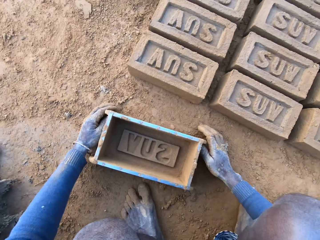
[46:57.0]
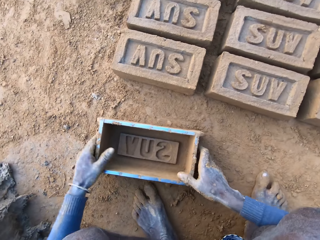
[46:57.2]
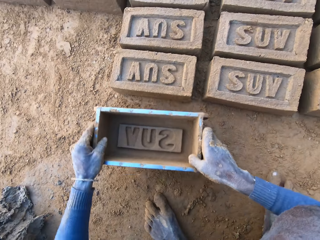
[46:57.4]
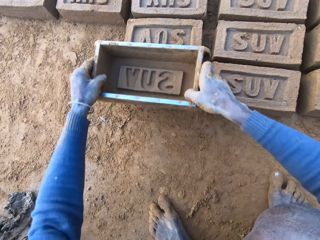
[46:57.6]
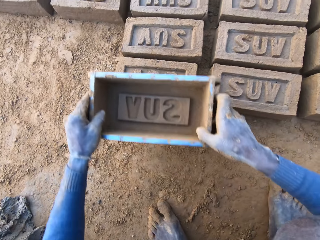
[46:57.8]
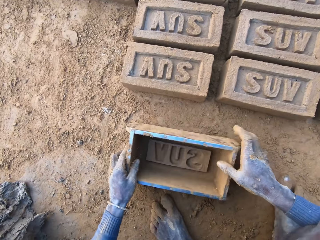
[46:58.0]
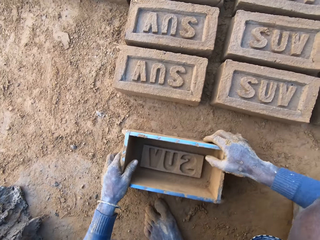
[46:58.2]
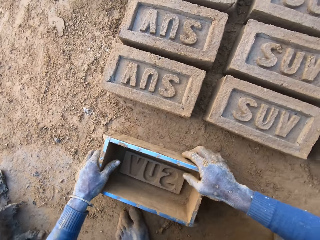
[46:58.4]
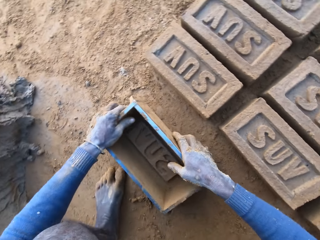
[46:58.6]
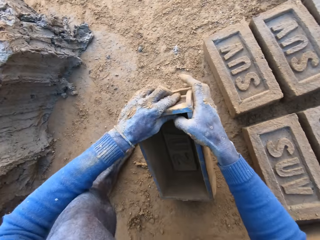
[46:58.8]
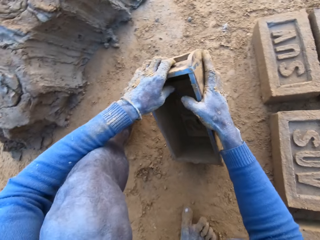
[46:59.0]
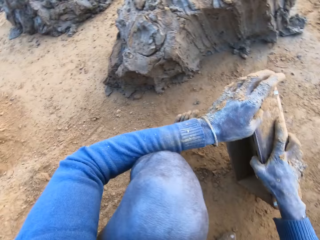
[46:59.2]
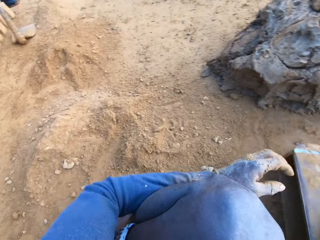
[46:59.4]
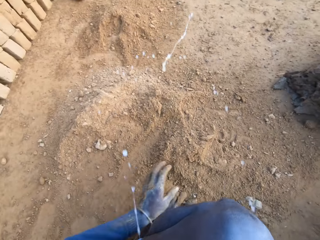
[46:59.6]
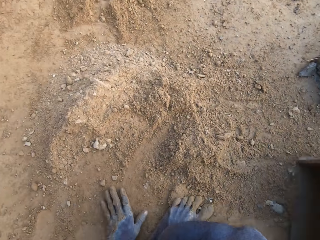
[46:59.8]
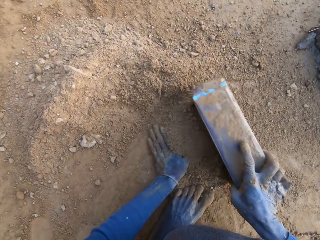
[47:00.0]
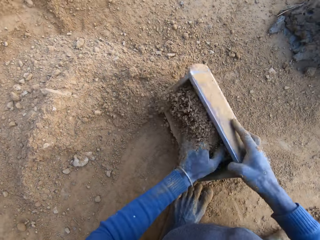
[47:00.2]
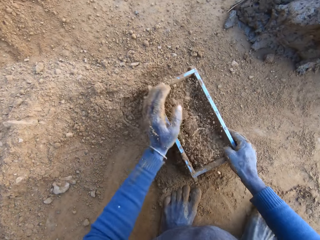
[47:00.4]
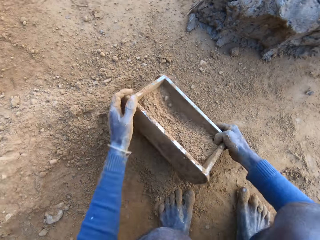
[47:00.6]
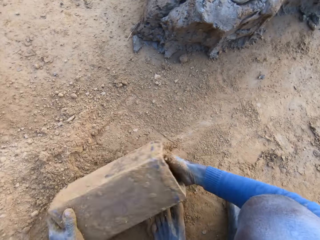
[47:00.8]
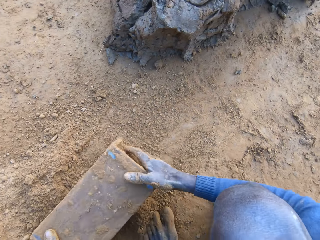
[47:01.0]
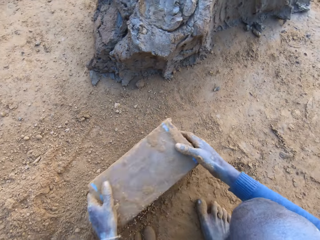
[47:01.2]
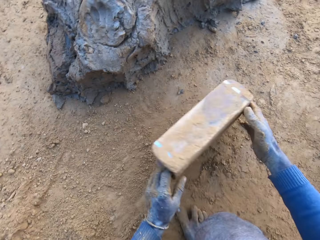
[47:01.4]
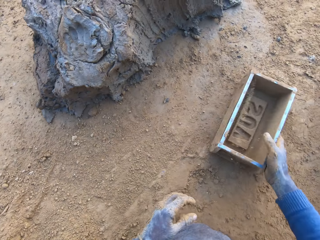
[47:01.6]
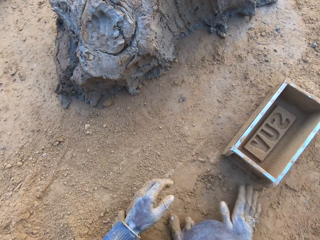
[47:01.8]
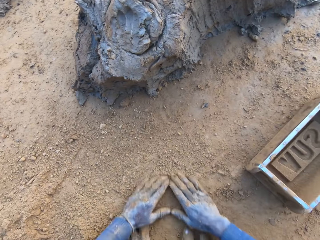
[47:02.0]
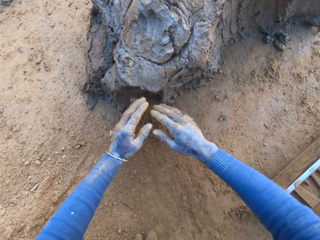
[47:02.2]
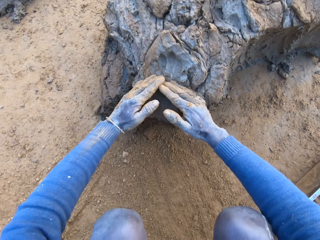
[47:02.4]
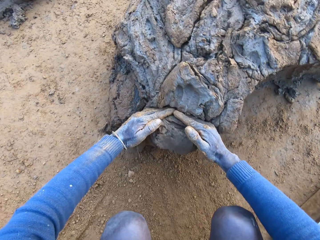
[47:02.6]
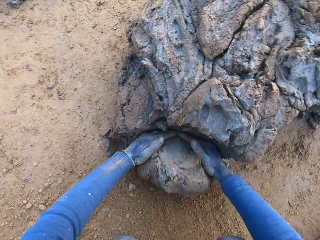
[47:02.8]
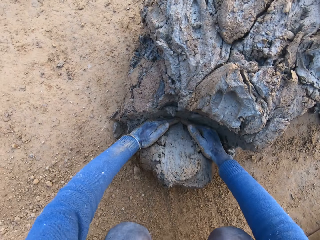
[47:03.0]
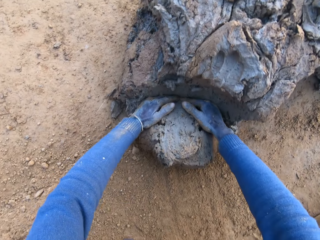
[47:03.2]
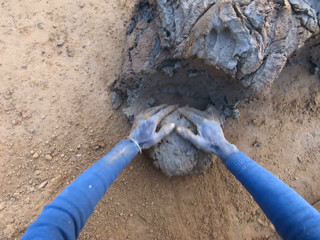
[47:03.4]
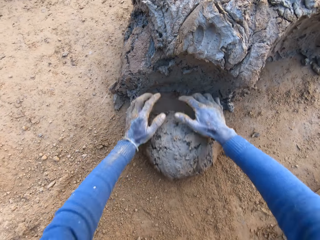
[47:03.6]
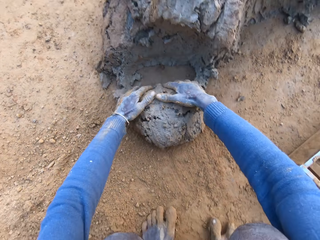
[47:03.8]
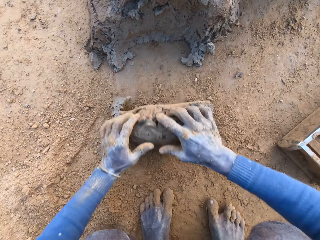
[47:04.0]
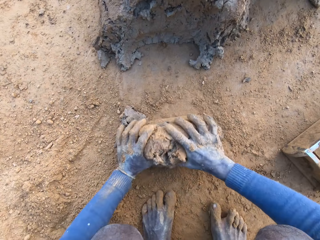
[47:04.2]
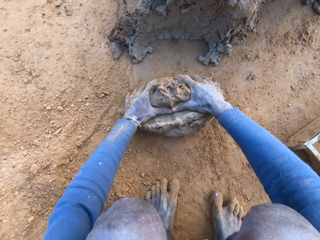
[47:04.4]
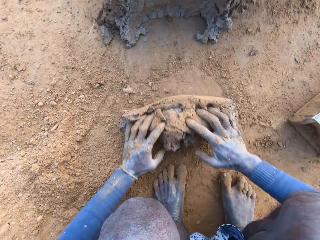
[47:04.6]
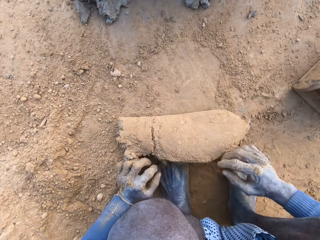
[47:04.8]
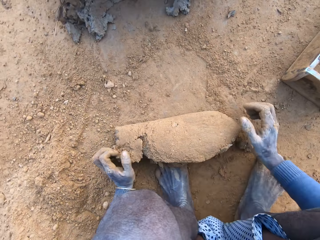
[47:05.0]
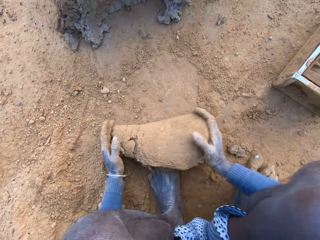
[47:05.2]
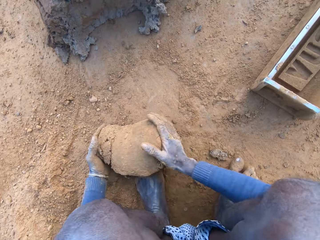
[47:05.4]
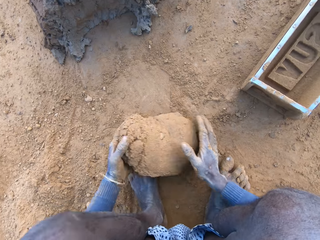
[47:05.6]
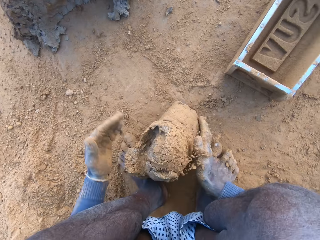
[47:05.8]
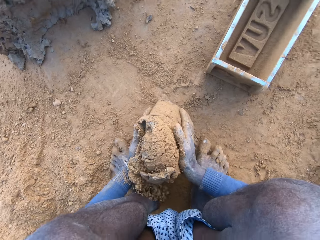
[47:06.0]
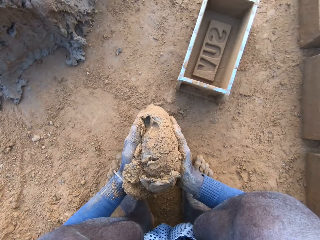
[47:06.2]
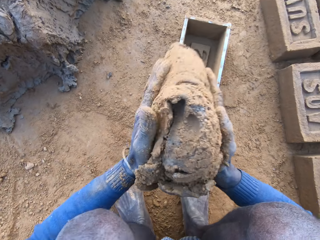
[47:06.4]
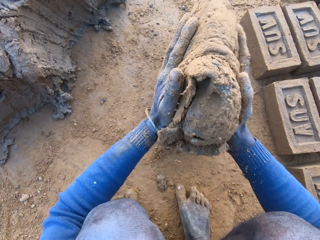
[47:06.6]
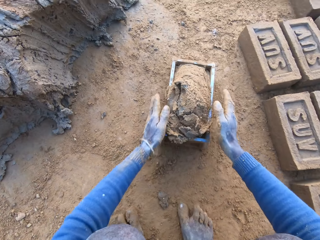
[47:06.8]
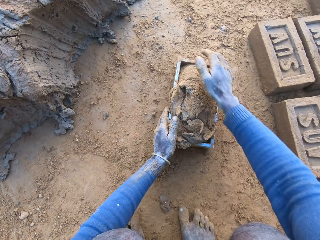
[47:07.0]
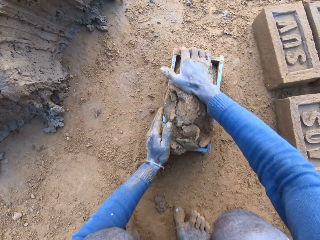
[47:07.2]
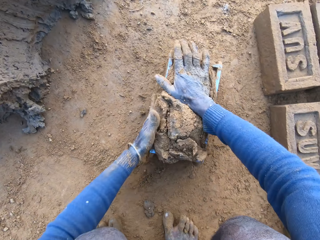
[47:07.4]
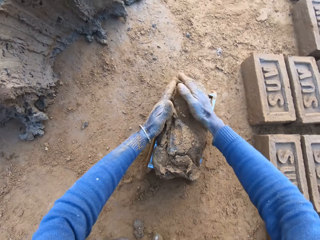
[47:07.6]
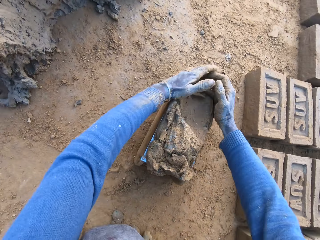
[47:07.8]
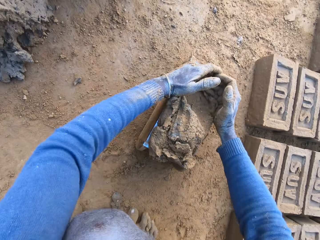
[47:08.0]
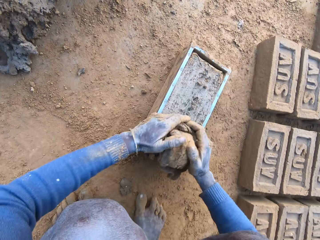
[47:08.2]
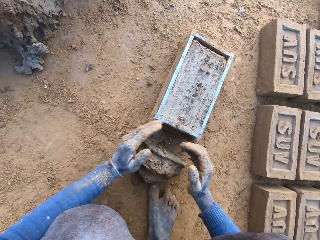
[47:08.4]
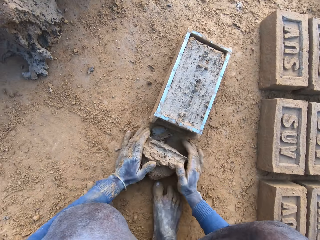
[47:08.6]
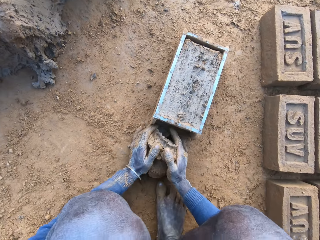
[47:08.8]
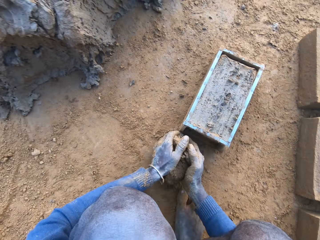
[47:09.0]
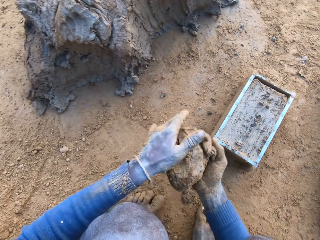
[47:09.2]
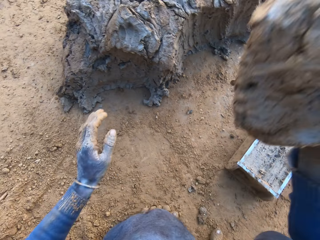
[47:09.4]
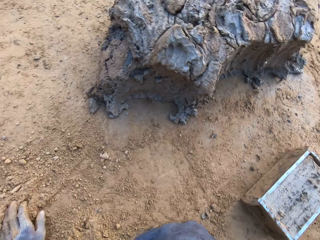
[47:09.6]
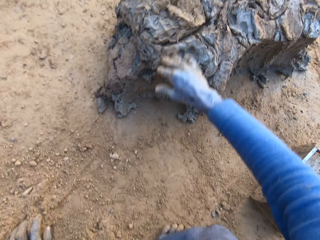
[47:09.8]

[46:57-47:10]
The camera wearer puts the brick mould or molder on the ground. He adjusts the brick with the brick molder. He holds the brick mould. He packs some sand or soil with the brick molder and puts the soil in the brick mould. He pours out the sand in the brick molder on the ground. He throws the brick molder on one side with his hands and puts the brick mould on the ground. He rubs his hands on the ground. He scoops some mortar or clay with his hands. He adjusts the mortar on the ground and rolls the clay on the ground. He packs the mortar on the ground with his hands. He drops the mortar inside the brick molder. He adjusts the mortar inside the brick molder. He removes the excess clay from the brick mould.

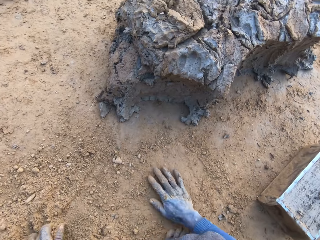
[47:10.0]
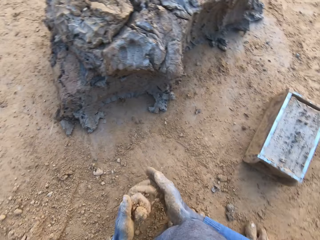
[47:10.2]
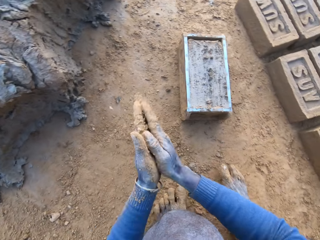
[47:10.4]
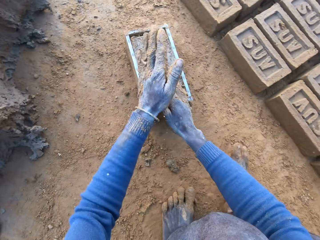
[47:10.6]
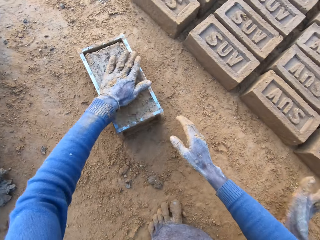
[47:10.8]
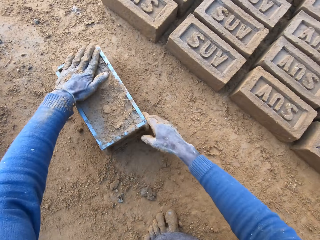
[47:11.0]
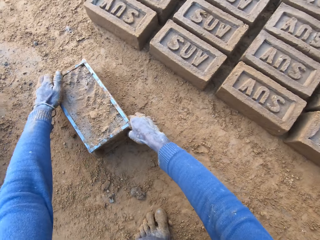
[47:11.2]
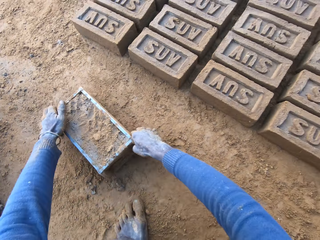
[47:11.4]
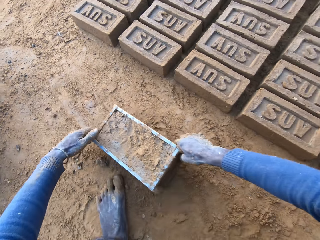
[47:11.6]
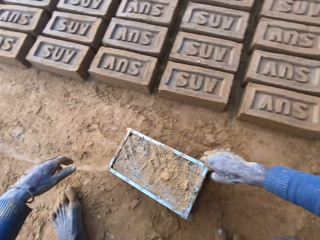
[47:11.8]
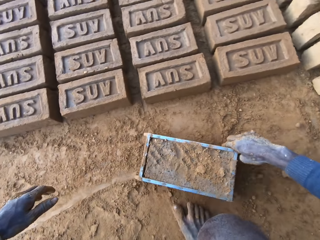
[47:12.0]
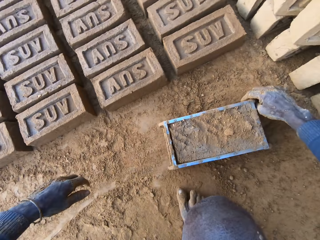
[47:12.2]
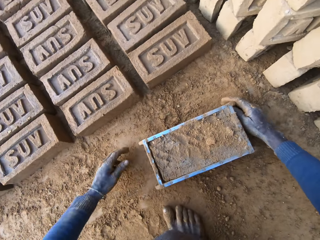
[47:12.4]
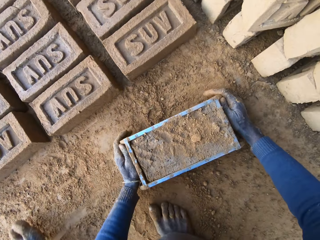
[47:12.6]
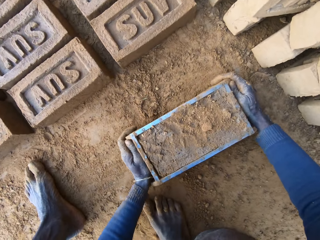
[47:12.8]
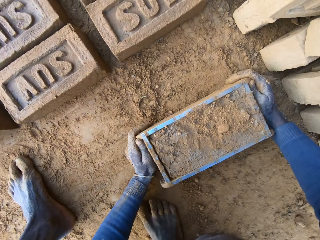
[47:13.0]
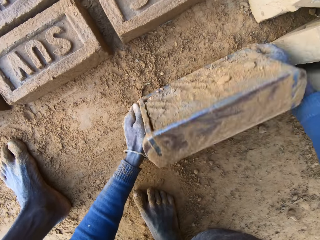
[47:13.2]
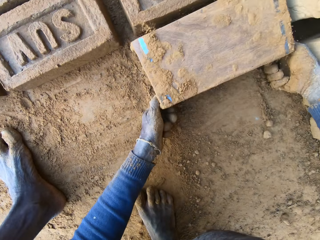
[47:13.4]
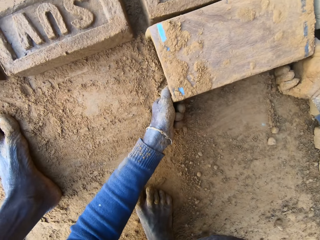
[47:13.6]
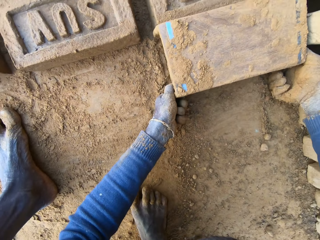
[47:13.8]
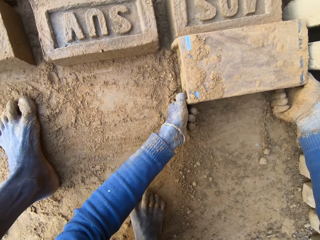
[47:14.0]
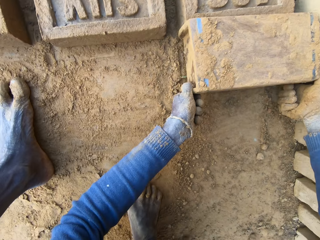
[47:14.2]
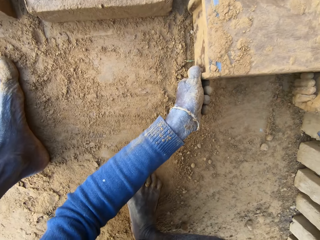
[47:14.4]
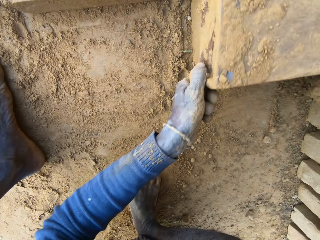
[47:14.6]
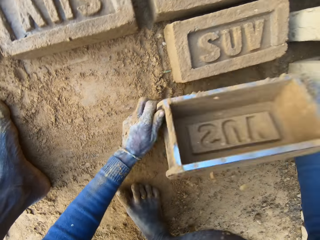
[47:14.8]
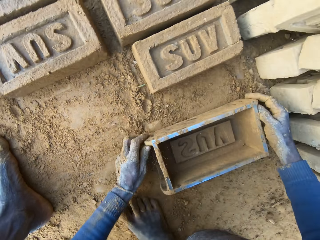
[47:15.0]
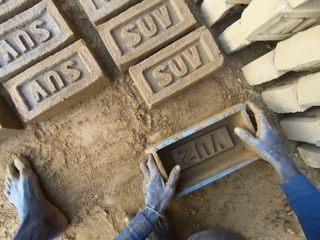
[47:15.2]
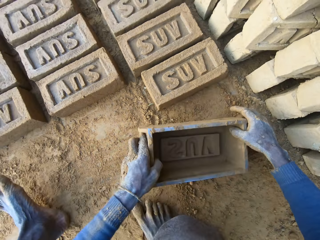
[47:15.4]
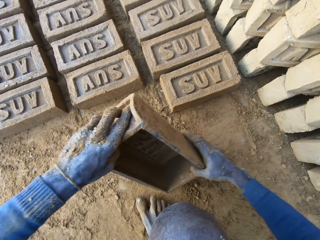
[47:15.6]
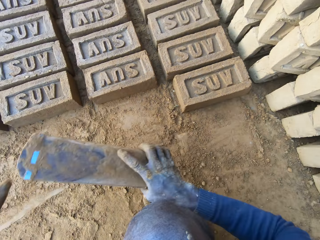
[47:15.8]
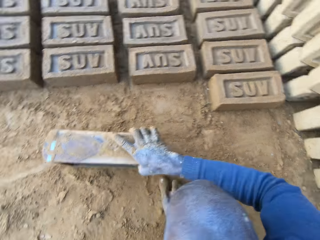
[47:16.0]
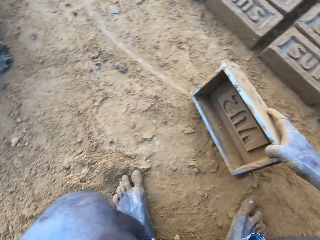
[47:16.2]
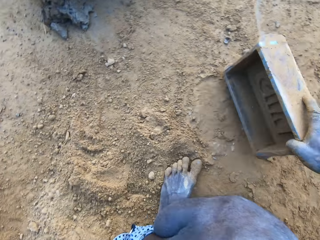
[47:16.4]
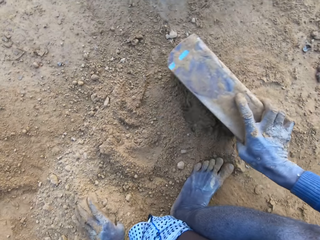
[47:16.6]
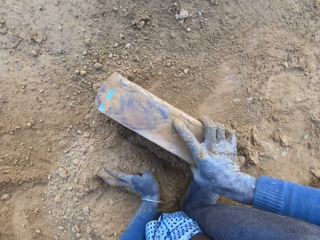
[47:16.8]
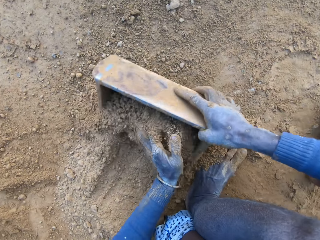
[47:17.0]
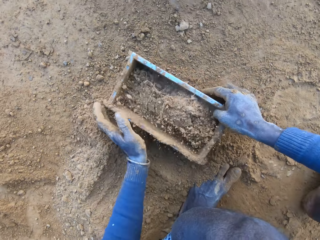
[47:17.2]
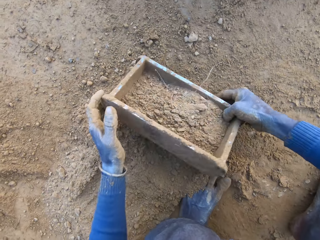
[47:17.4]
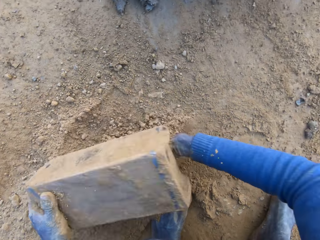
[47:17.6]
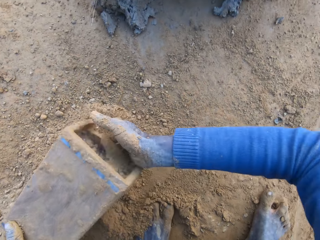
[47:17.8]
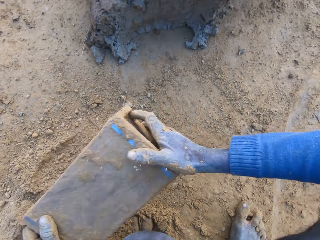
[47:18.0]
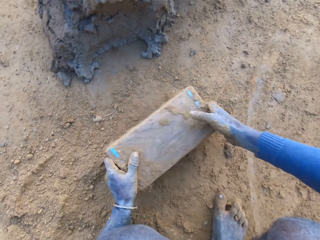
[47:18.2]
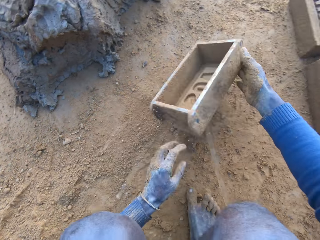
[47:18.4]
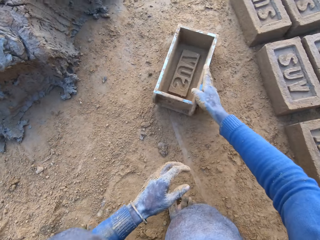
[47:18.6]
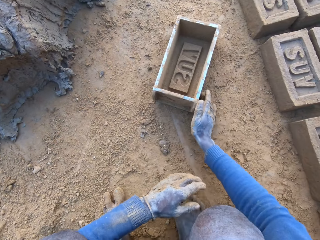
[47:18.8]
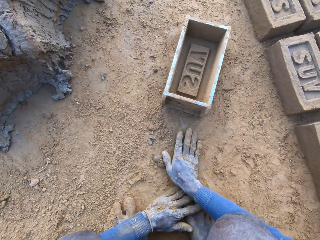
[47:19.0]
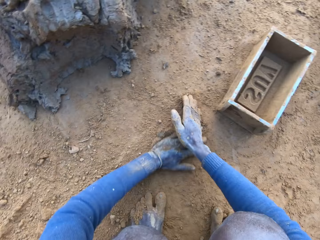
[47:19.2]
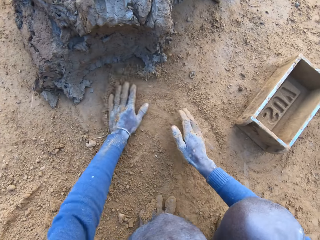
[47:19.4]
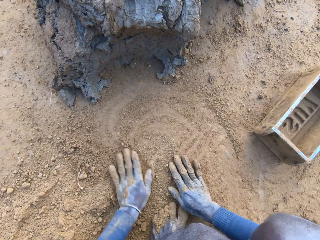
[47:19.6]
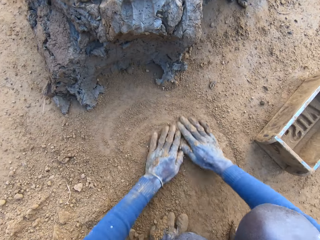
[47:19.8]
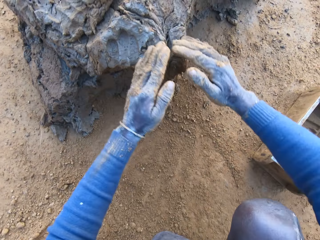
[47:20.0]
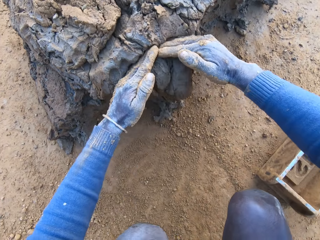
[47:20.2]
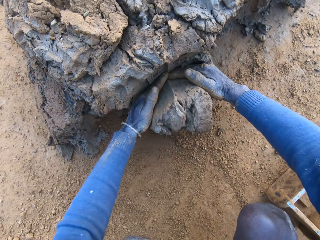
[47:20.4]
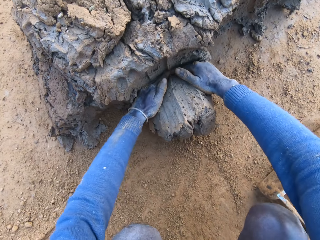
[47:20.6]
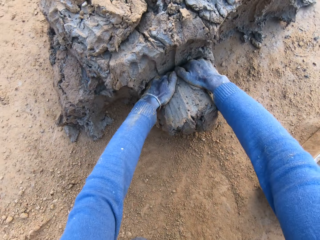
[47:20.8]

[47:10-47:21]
The camera wearer throws the mortar on the remaining mortar on the ground. He rubs his hands with sand and rubs sand on the surface of the mortar inside the brick molder or mould. He moves the brick mould. He puts the brick mould upside down. He pours out the brick on the ground out of the brick molder. He puts the brick mould on the ground. He holds the brick mould. He packs the sand or soil with the brick molder and puts the soil in the brick mould. He pours out the sand in the brick molder on the ground. He throws the brick molder on one side with his hands and puts the brick mould on the ground. He rubs his hands on the ground.
